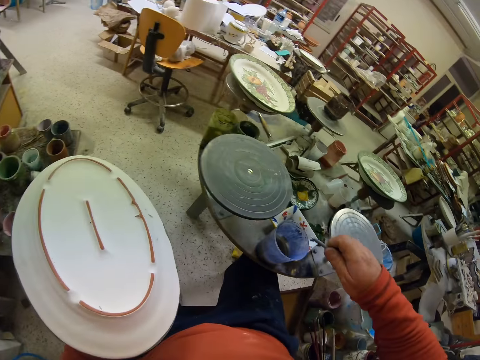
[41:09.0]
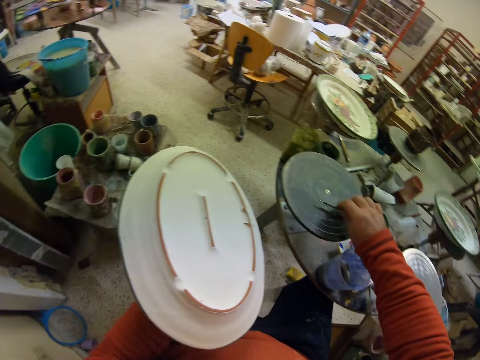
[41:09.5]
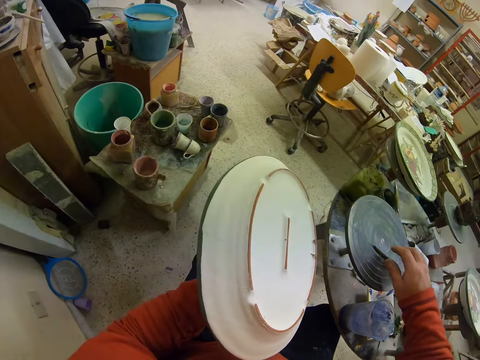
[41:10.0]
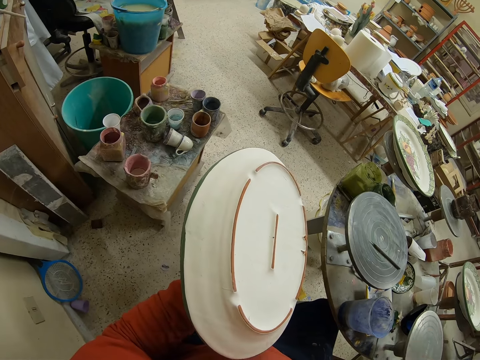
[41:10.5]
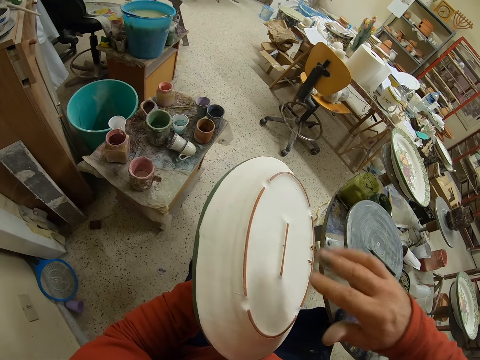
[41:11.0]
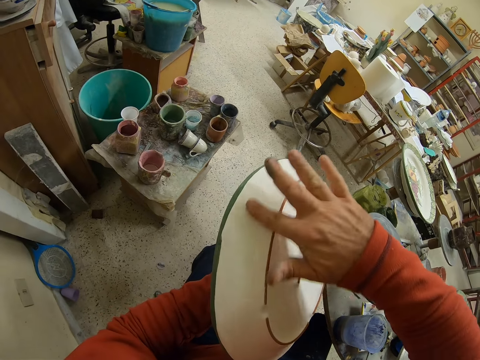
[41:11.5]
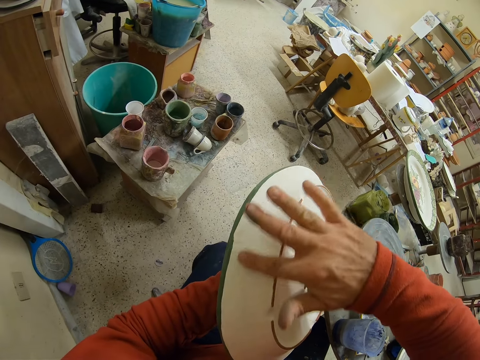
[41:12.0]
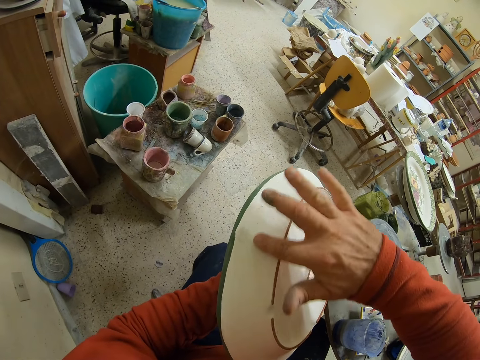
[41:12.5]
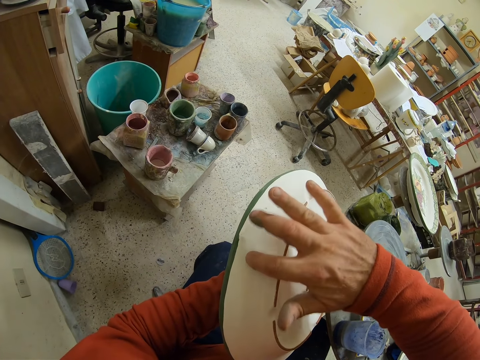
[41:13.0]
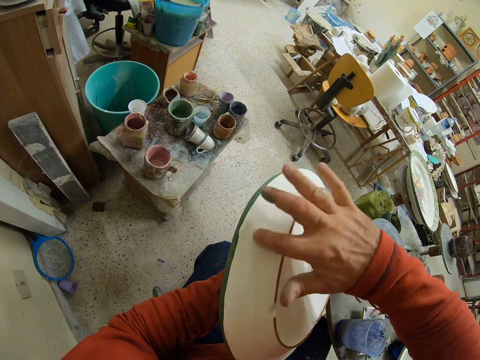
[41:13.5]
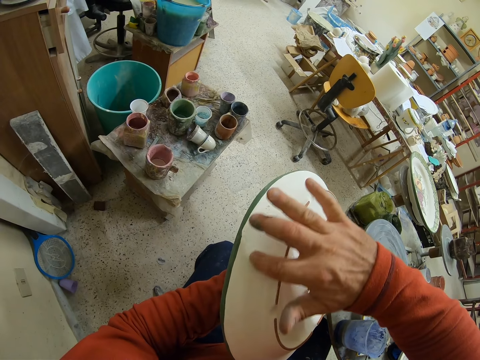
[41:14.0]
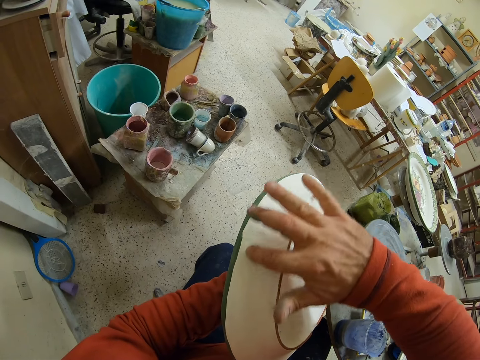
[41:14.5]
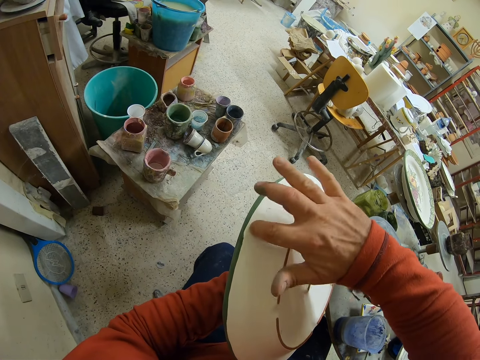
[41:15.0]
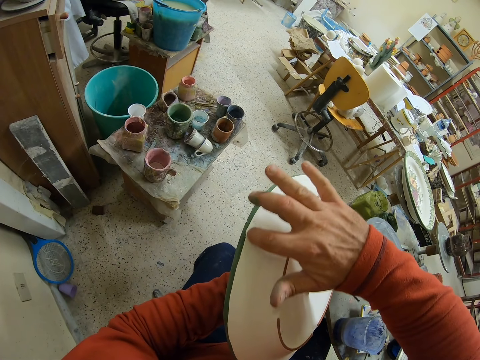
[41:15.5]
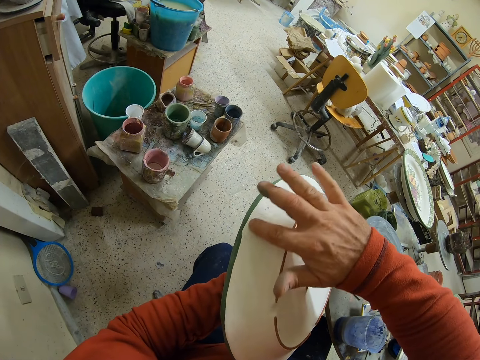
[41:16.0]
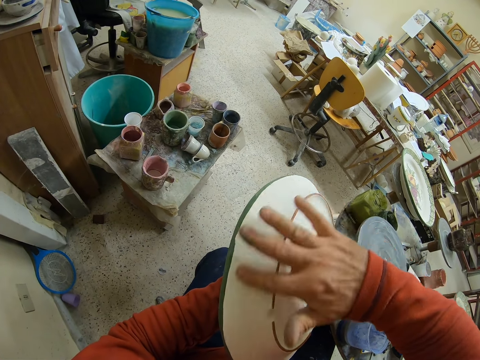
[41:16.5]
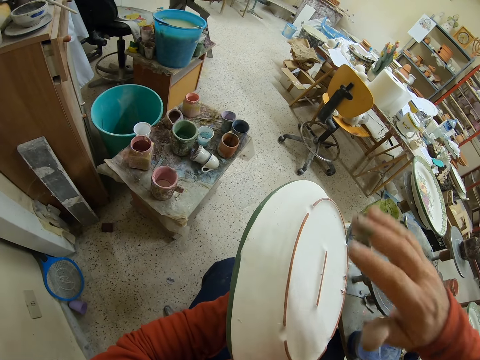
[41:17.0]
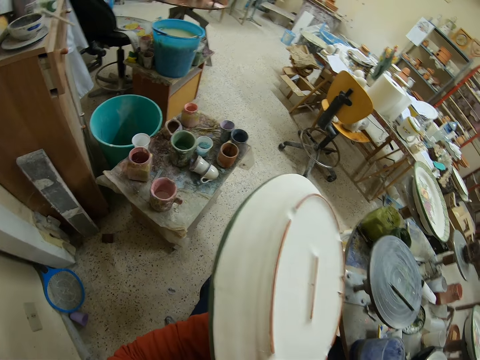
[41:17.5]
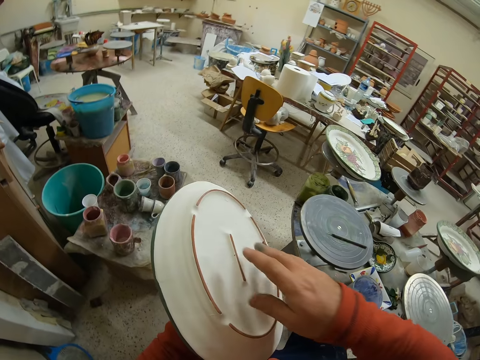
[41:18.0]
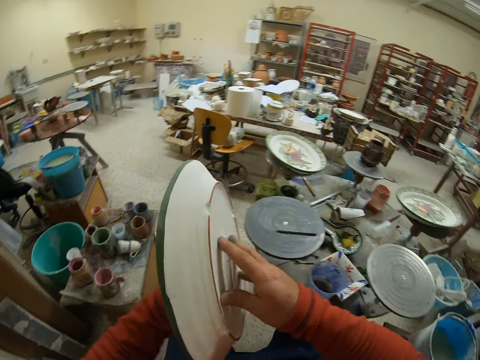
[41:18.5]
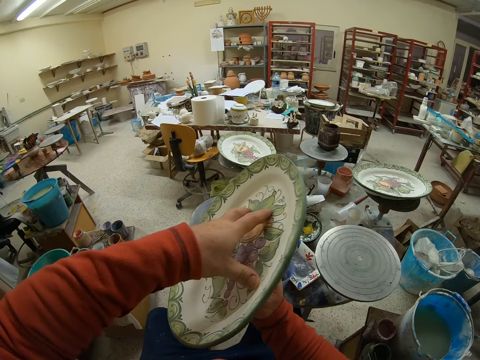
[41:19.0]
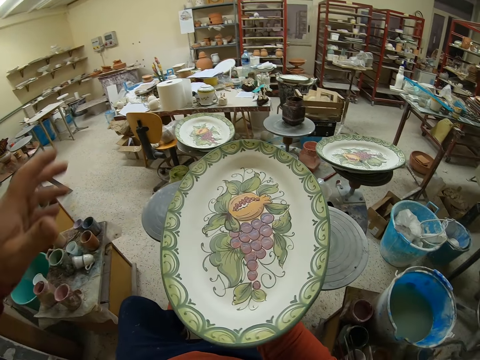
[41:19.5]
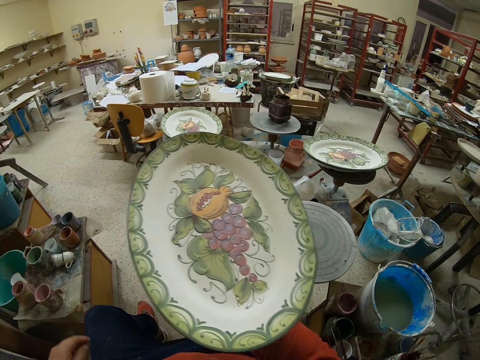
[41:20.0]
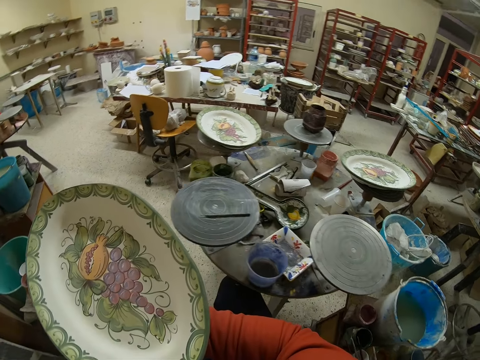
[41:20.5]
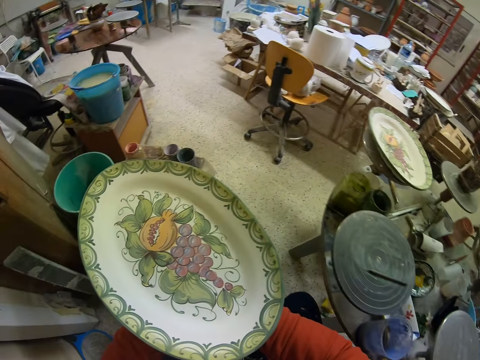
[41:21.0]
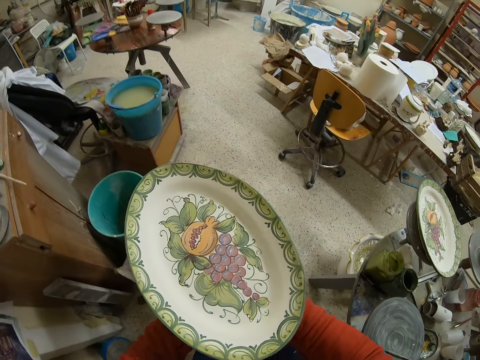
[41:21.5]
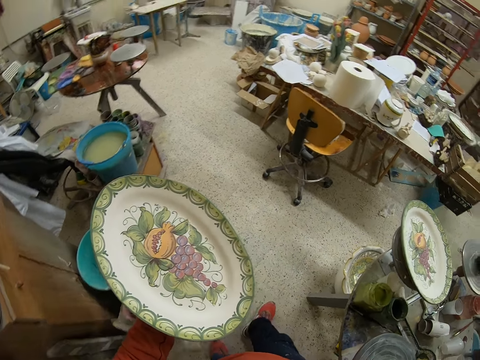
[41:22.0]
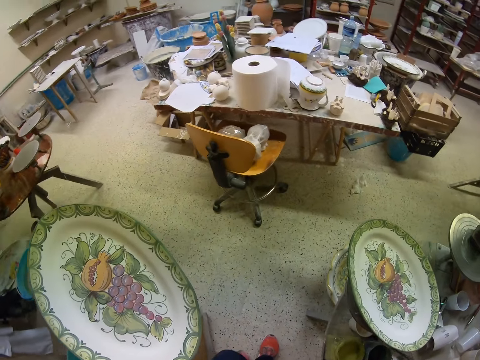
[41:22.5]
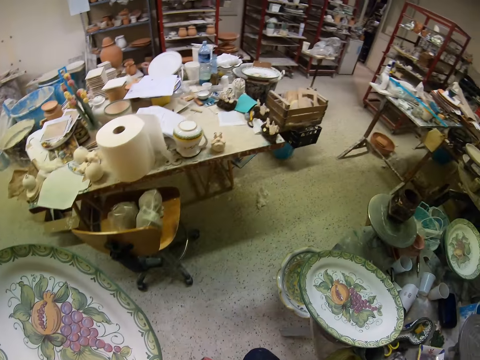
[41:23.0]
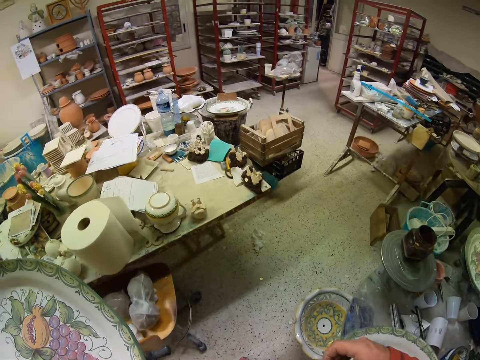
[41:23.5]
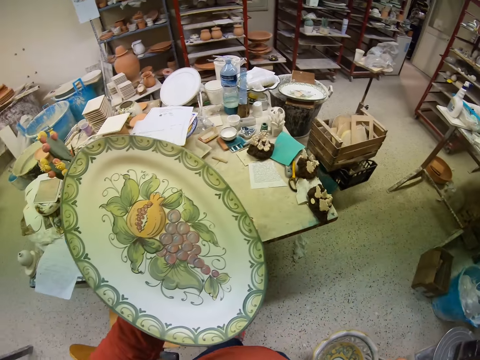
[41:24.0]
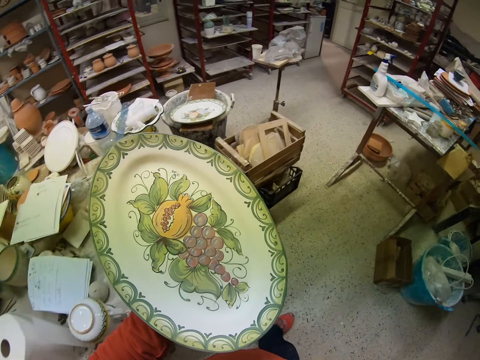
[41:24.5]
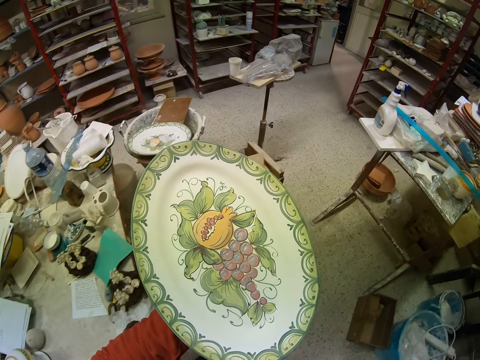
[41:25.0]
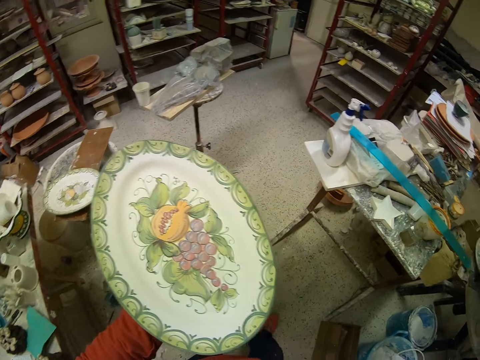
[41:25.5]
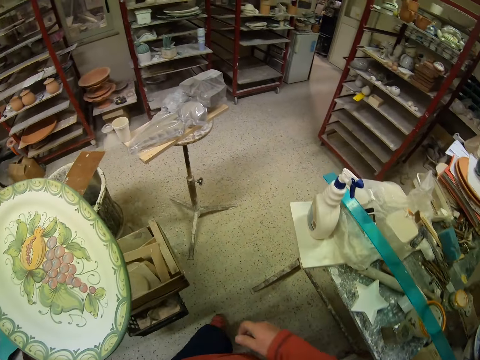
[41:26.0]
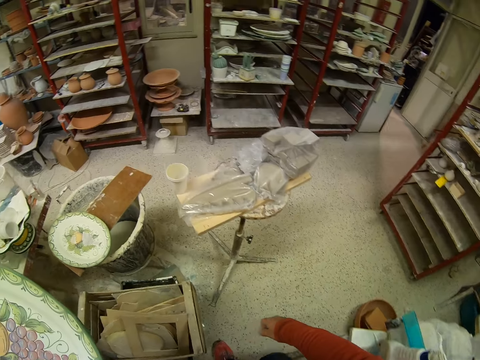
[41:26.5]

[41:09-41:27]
The camera wearer puts down the metal. They rub off the plate. They turn the plate. They carry the plate. They walk in a room.

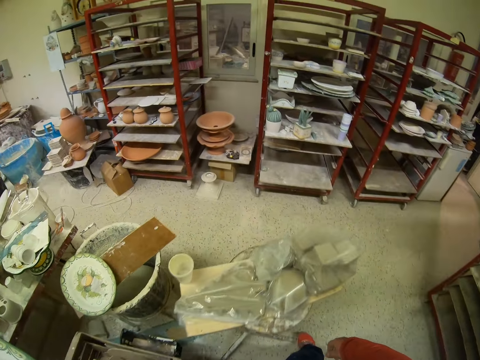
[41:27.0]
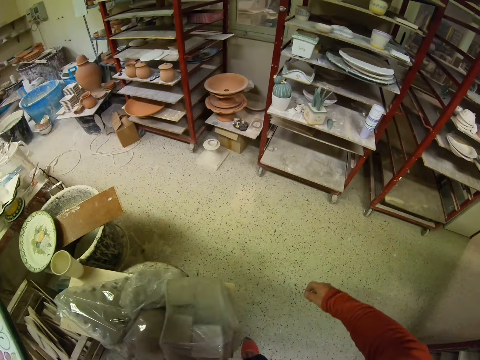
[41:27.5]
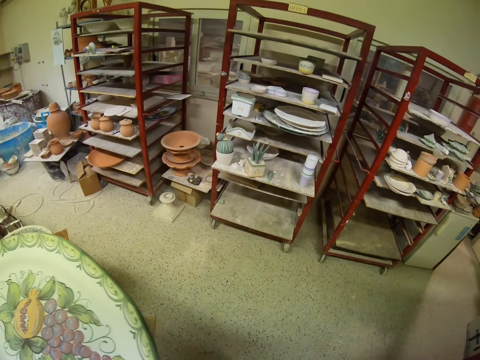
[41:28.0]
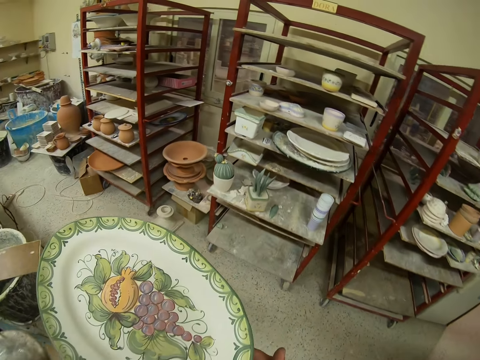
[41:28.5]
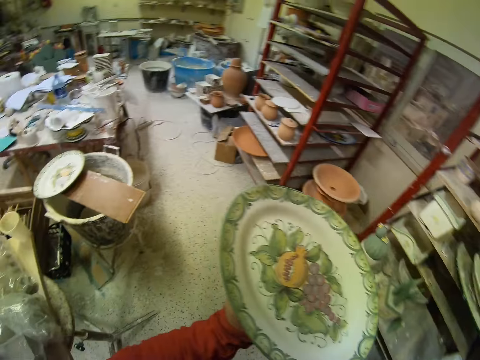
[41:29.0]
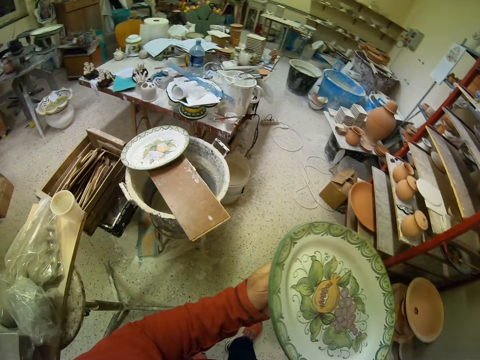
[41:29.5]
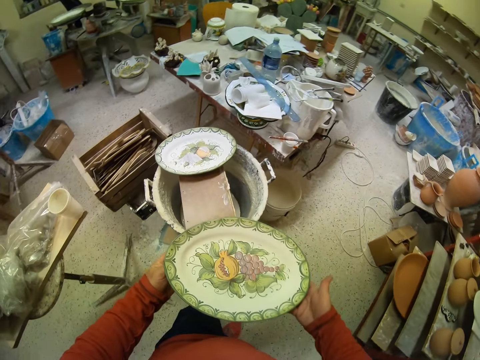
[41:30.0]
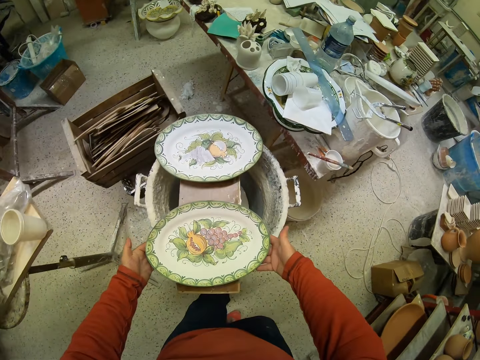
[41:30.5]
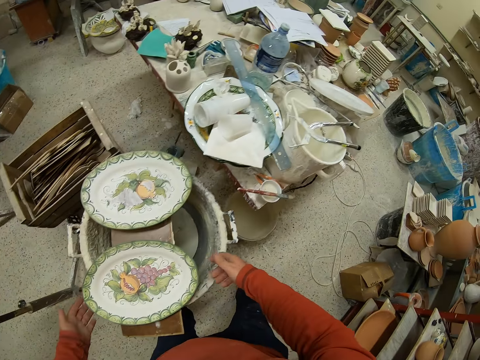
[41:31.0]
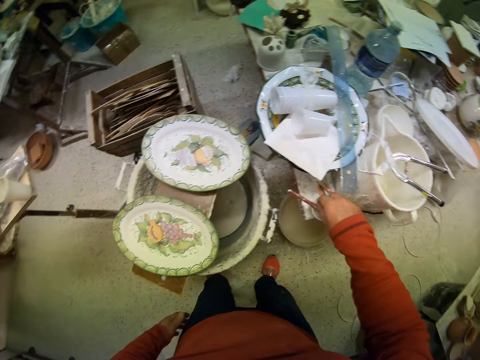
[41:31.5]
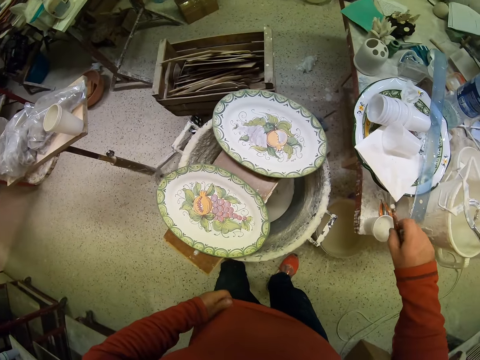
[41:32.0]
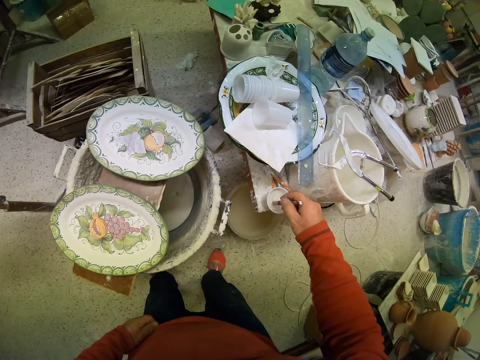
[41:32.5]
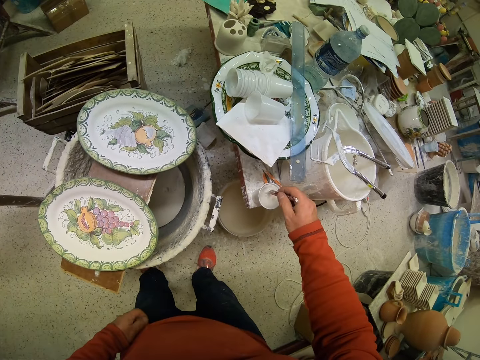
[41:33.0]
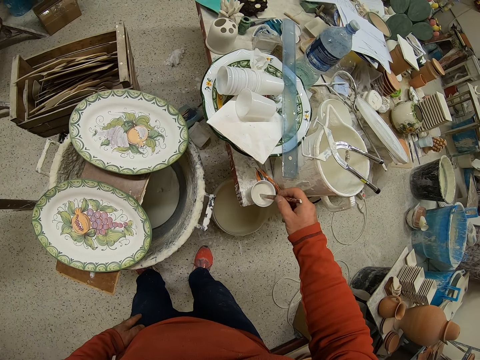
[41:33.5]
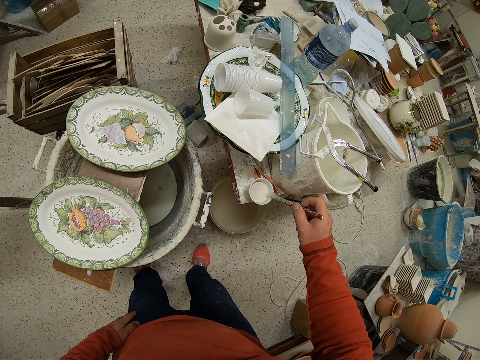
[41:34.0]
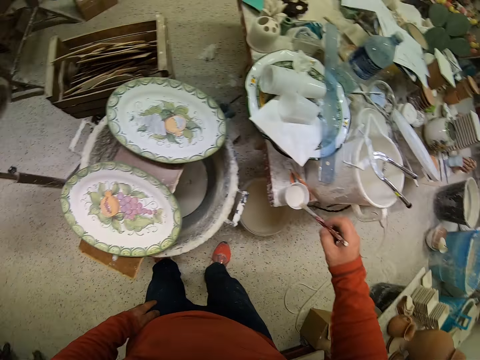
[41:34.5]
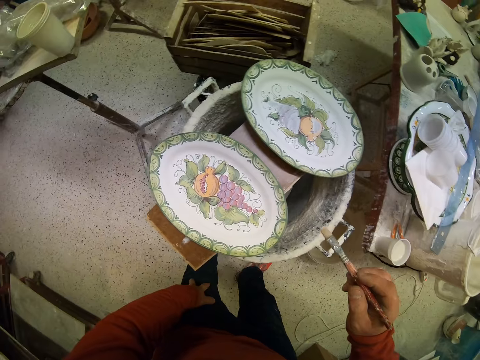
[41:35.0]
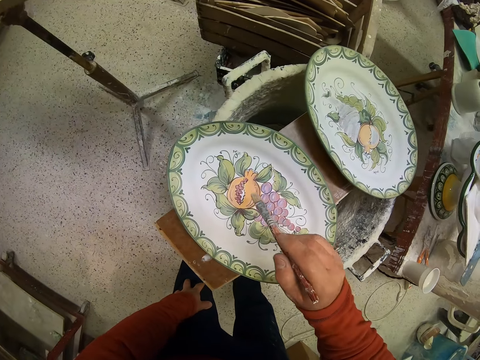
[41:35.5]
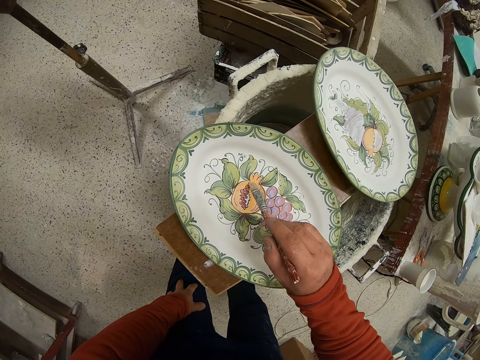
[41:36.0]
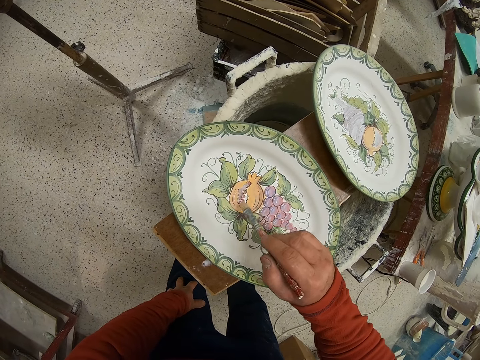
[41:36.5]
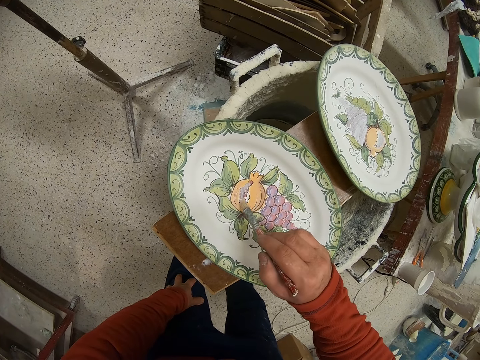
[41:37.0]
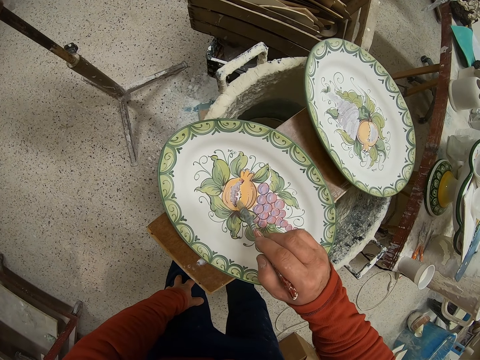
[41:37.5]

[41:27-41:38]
The camera wearer places the plate on a wood board. They pick up a brush. They dip the brush in the paint. They paint the plate.
